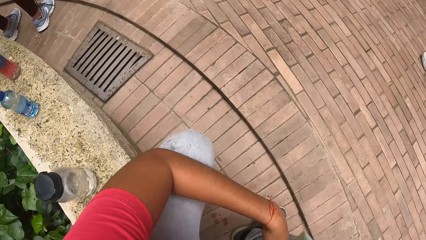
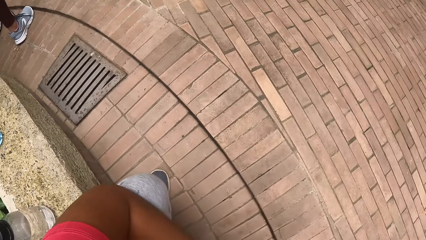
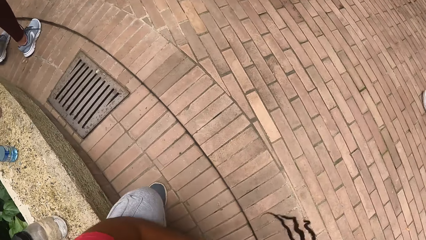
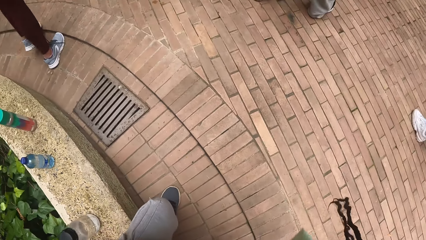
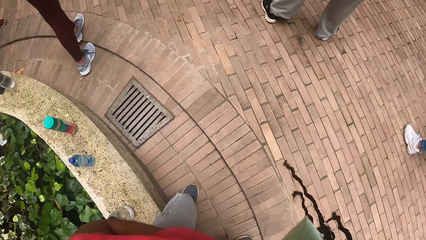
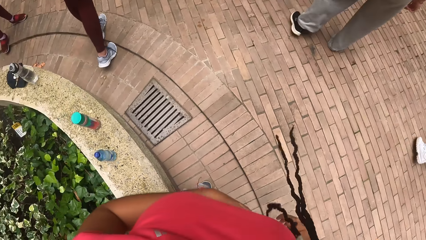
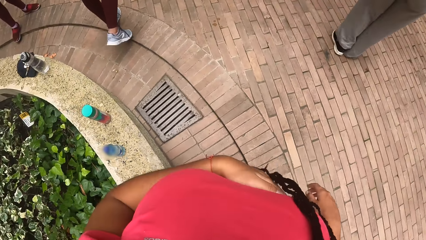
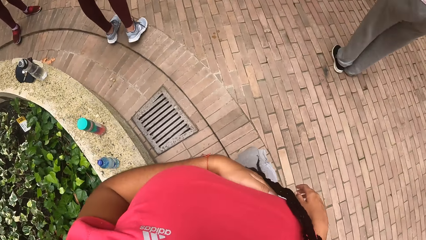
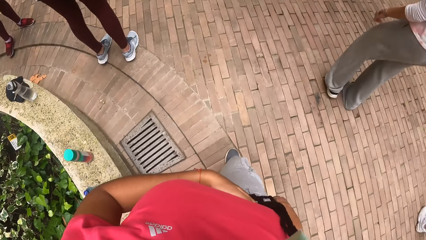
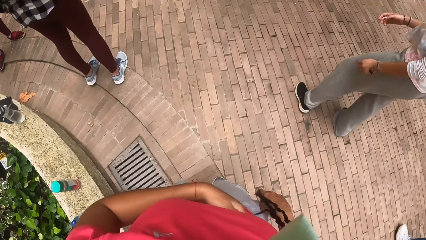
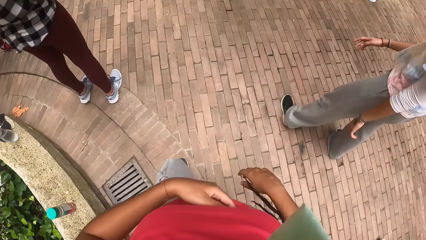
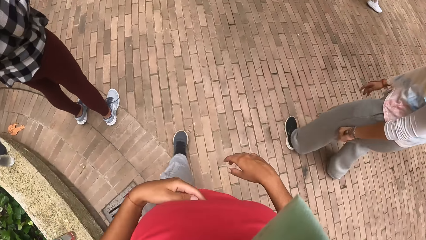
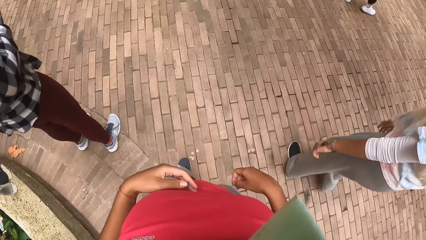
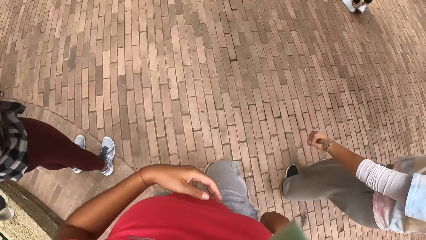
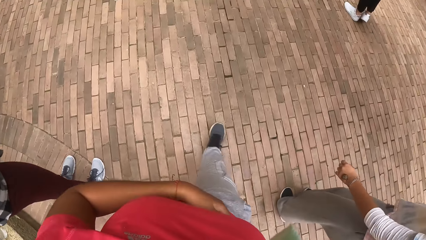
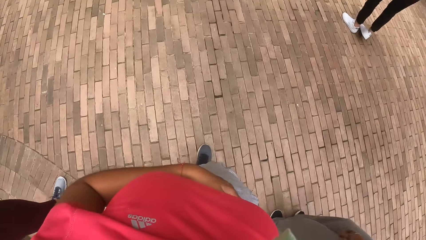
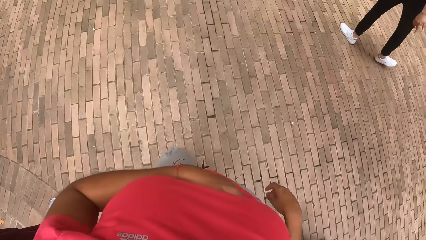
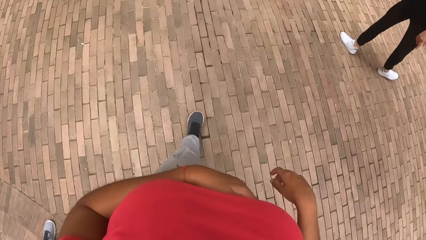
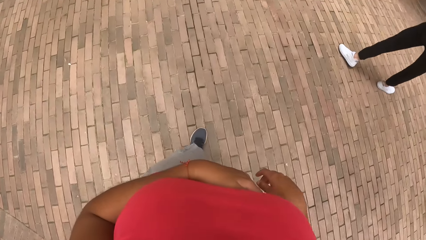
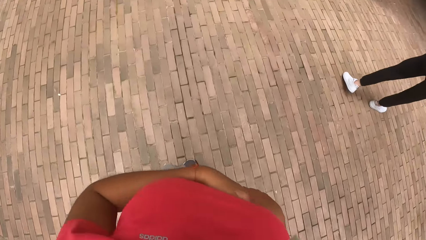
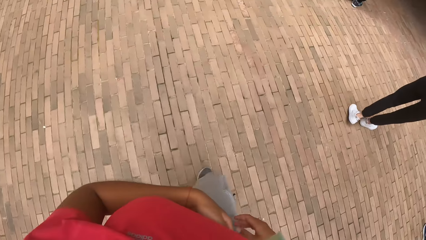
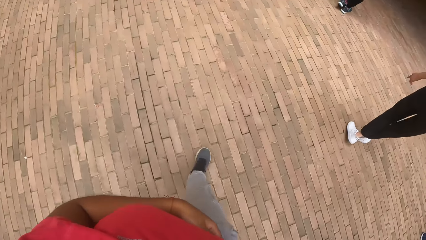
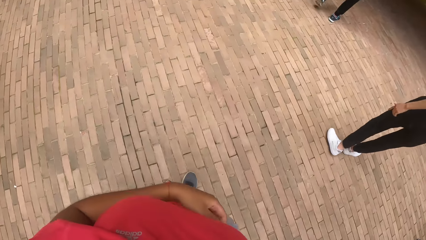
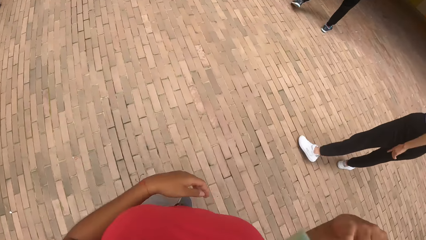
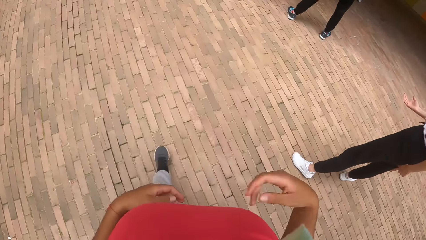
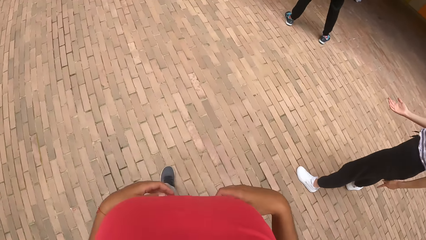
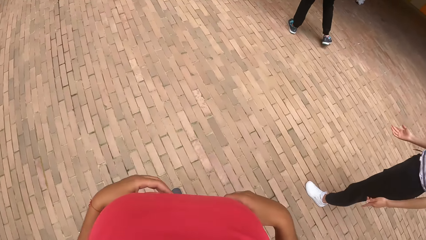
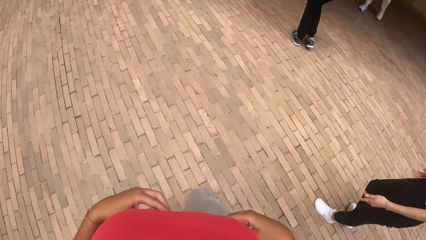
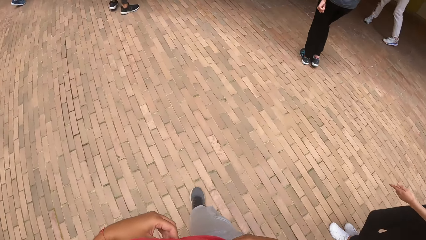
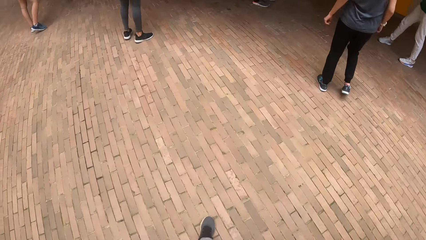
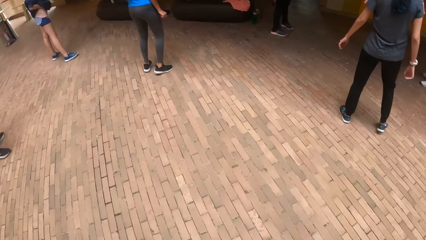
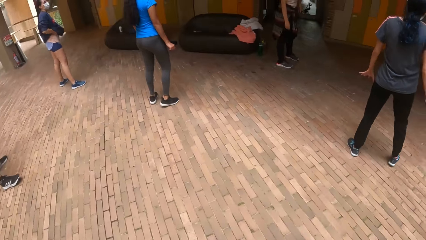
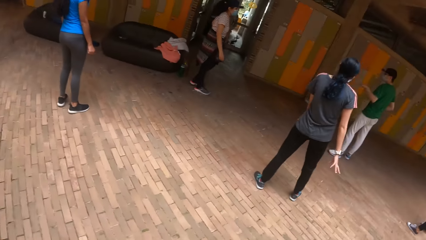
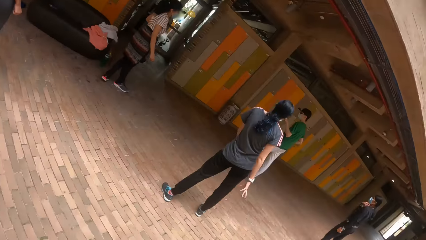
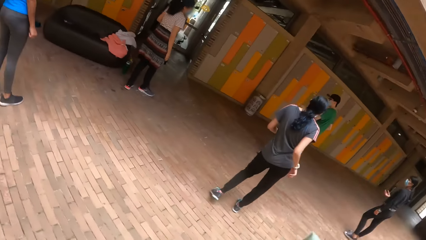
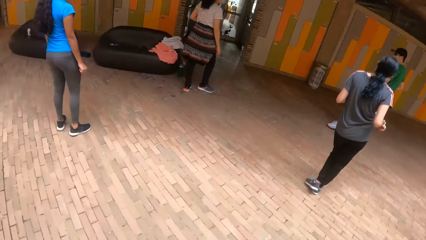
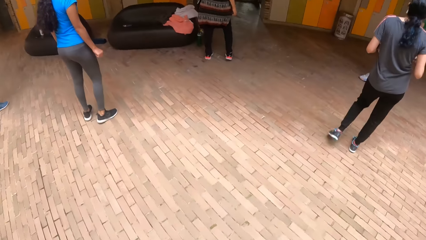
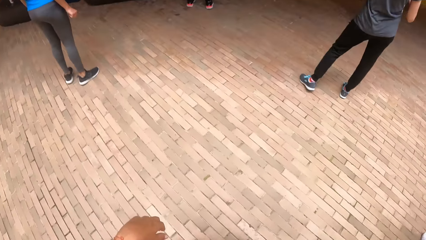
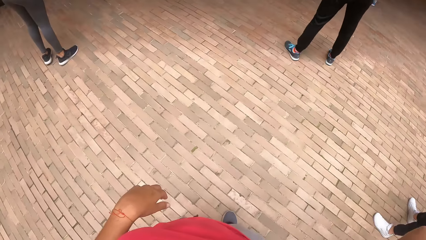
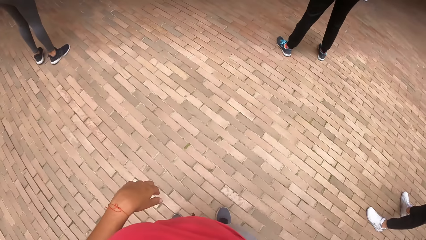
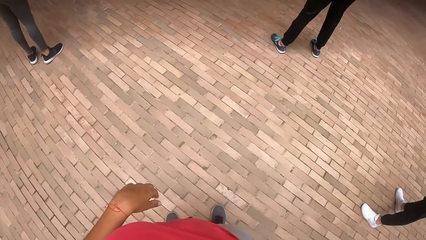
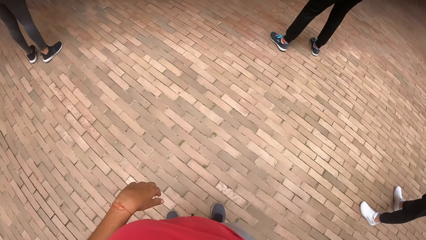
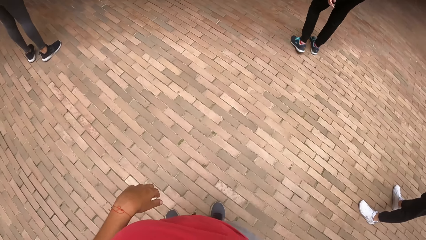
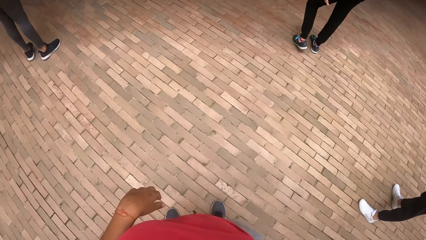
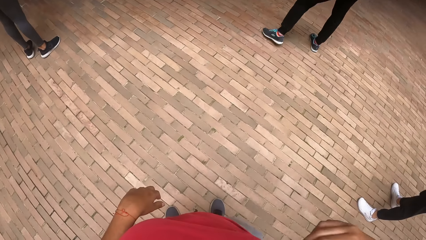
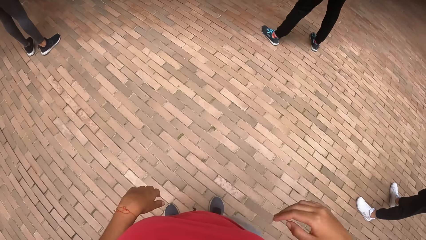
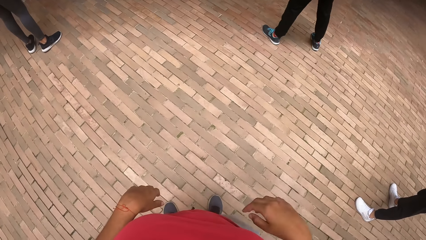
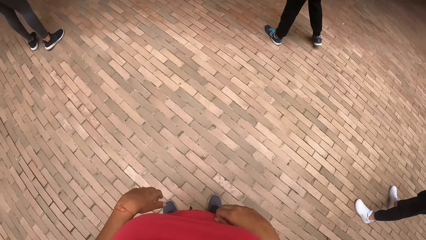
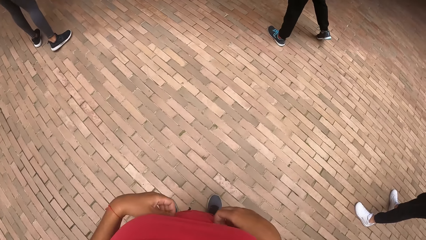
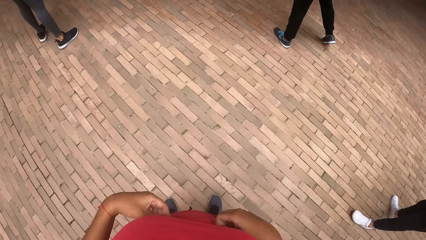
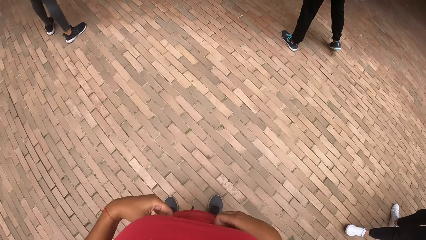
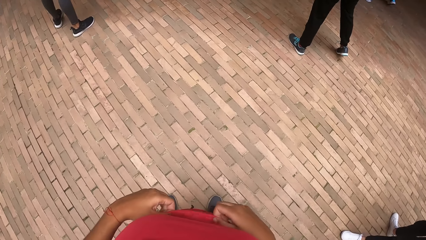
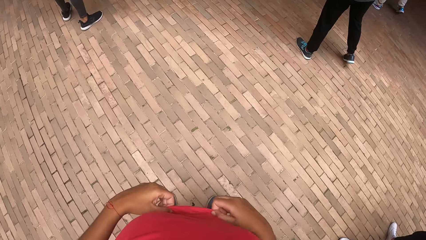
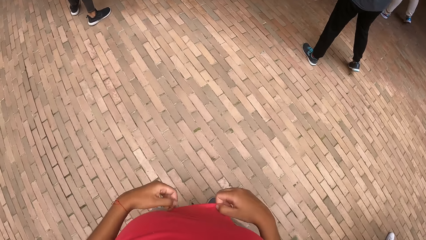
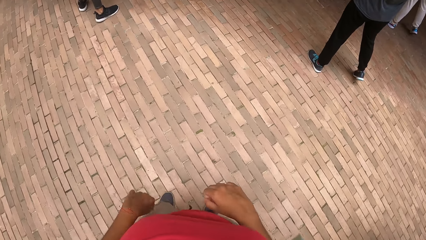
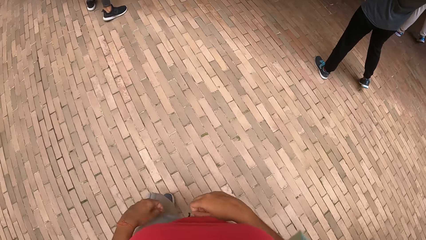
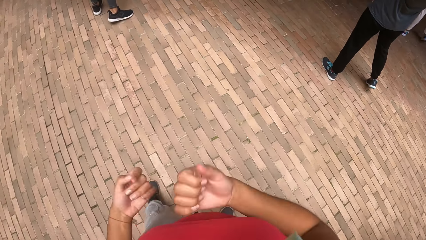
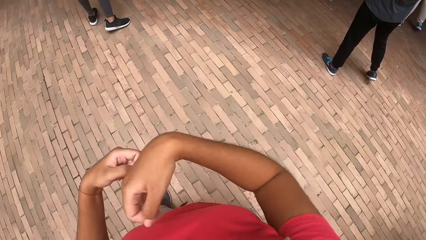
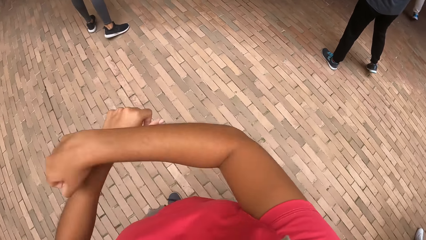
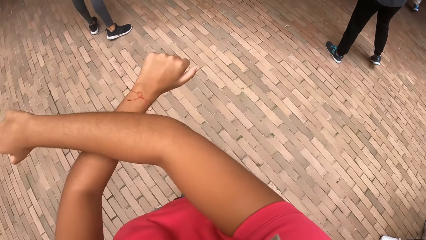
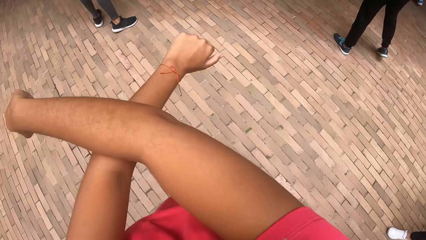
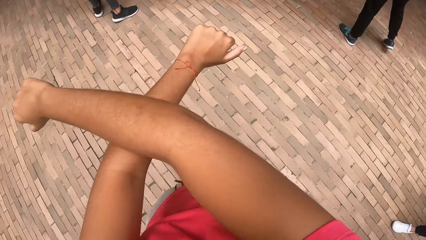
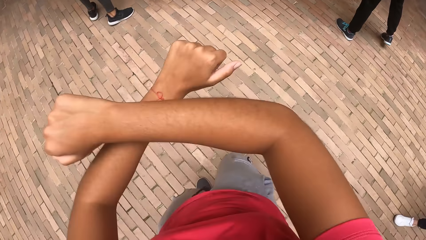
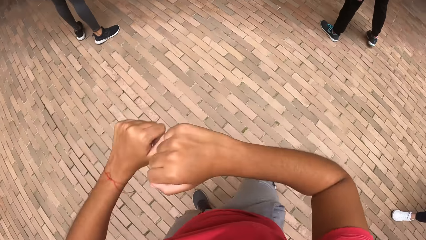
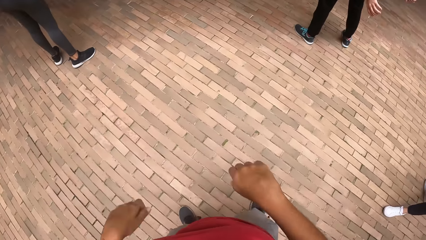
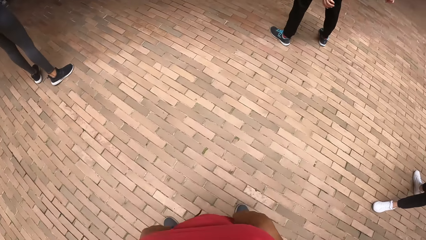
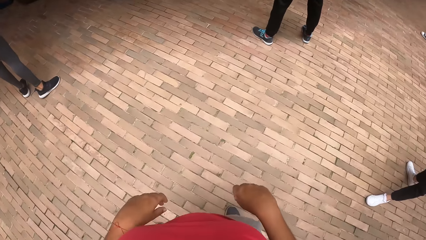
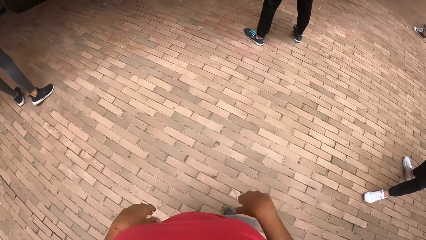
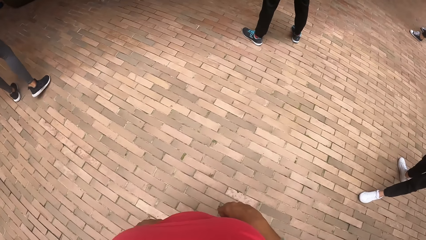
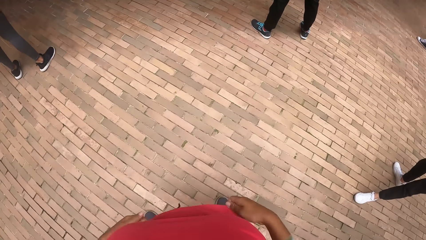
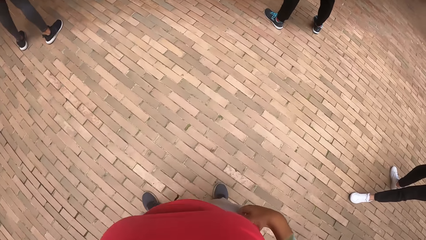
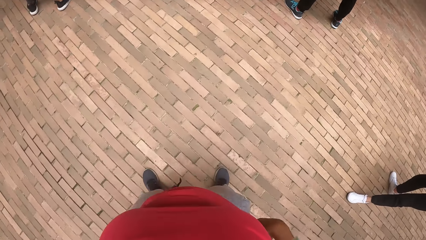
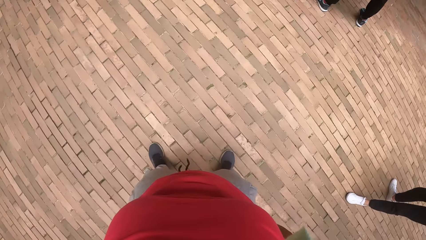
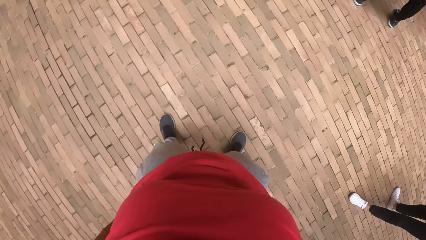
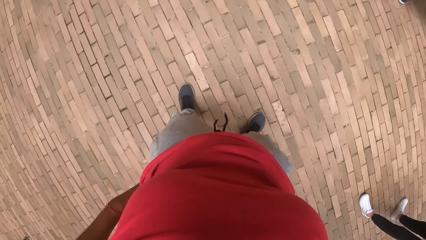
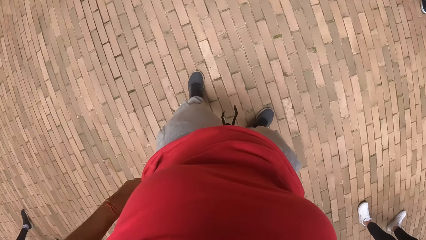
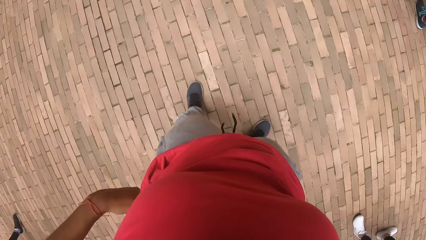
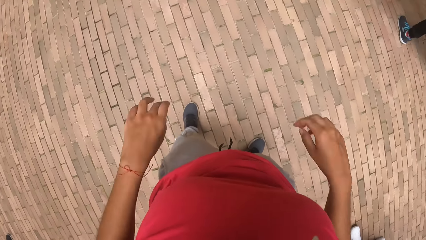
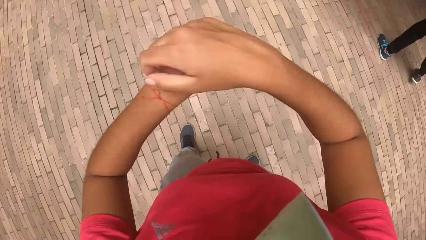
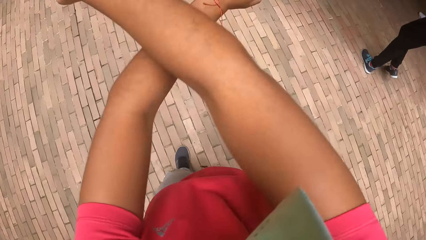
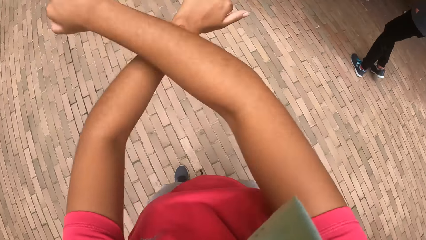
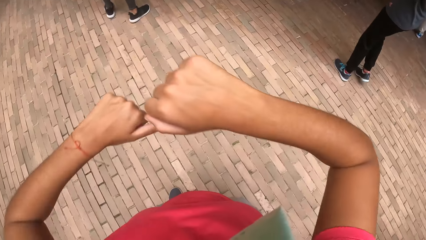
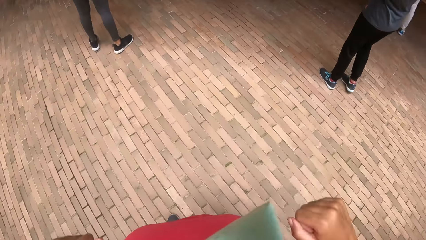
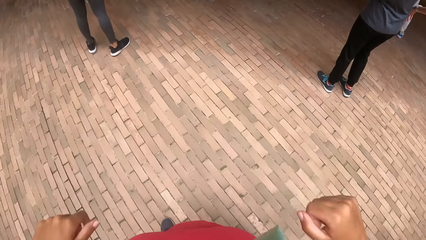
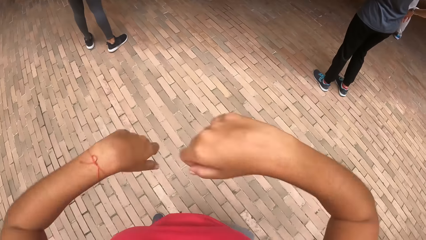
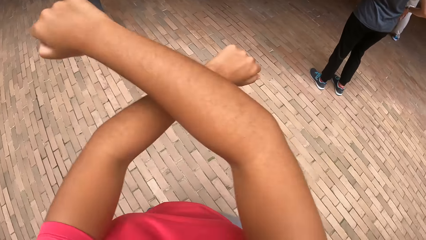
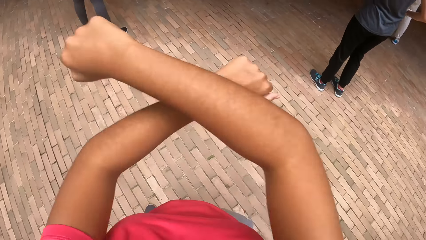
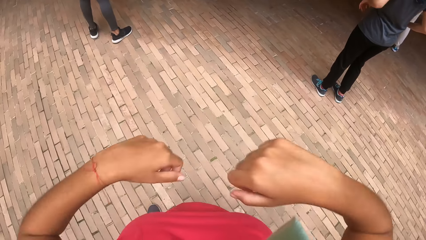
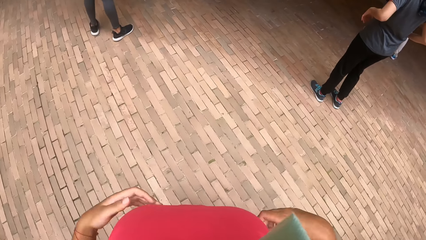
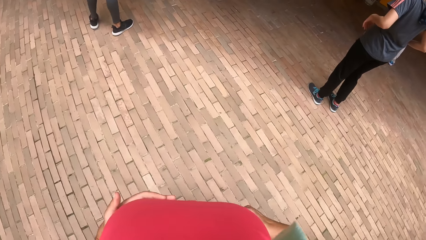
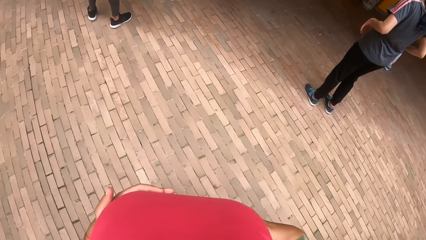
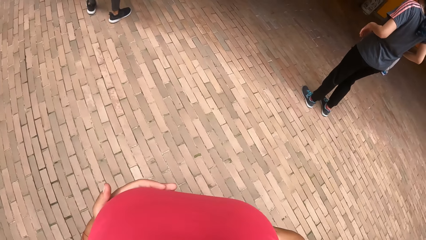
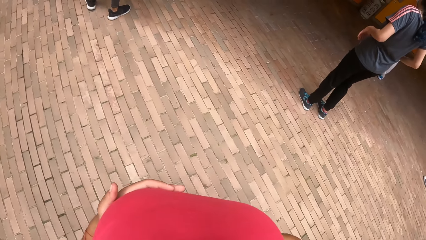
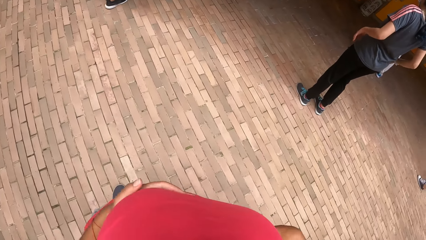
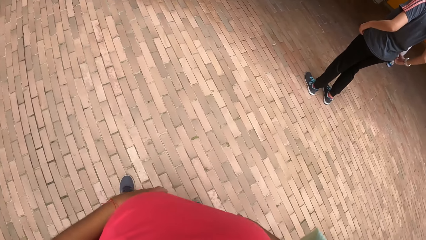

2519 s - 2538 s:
The camera wearer stands up from the cemented block. They walk towards the coach. They do exercise.
